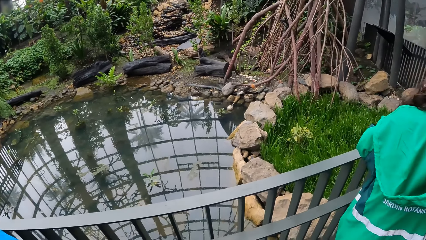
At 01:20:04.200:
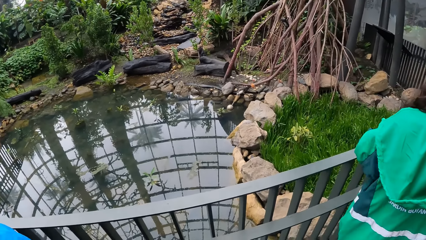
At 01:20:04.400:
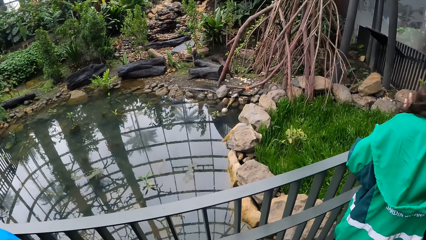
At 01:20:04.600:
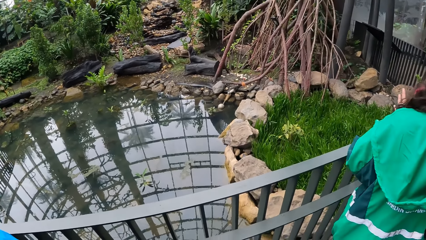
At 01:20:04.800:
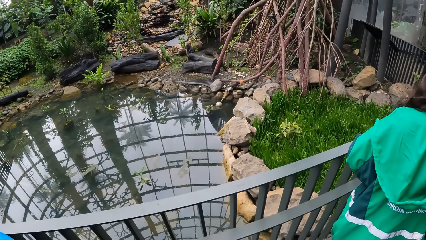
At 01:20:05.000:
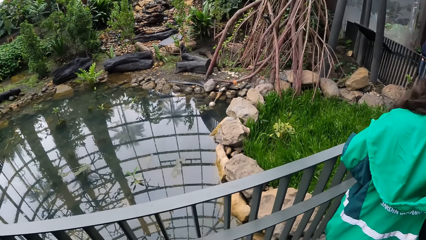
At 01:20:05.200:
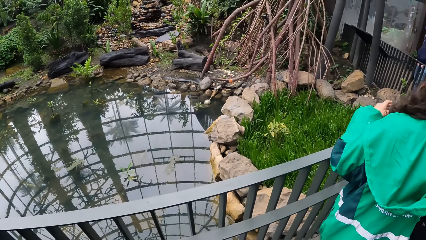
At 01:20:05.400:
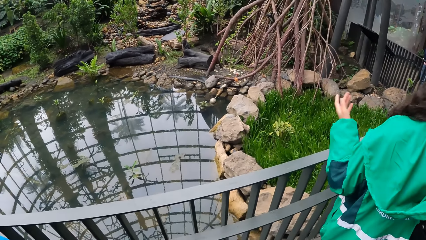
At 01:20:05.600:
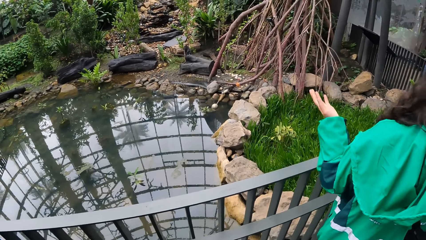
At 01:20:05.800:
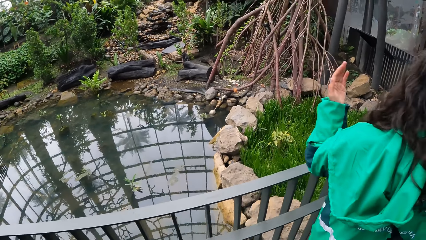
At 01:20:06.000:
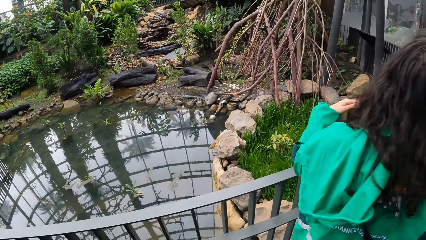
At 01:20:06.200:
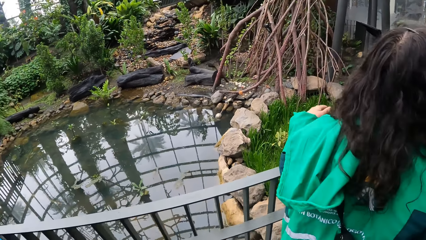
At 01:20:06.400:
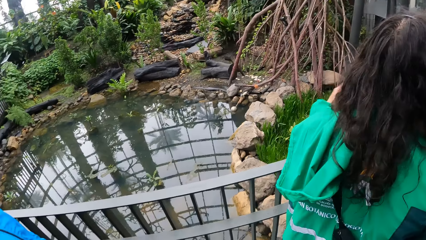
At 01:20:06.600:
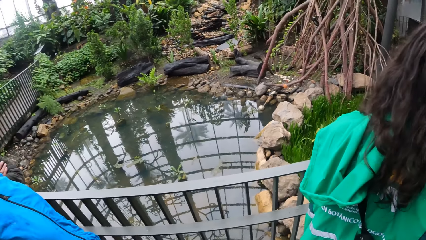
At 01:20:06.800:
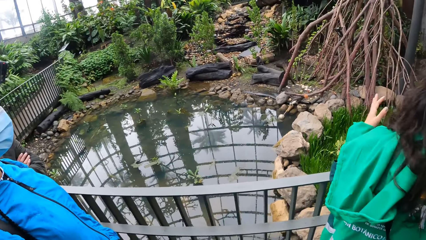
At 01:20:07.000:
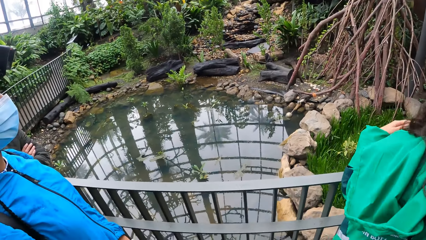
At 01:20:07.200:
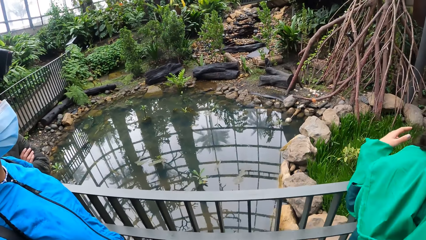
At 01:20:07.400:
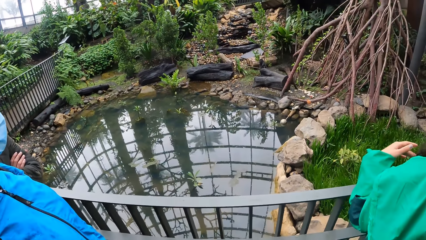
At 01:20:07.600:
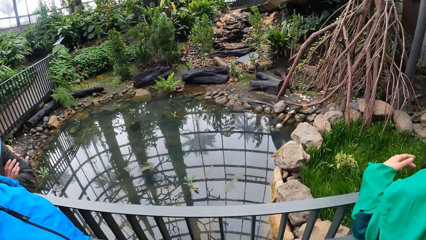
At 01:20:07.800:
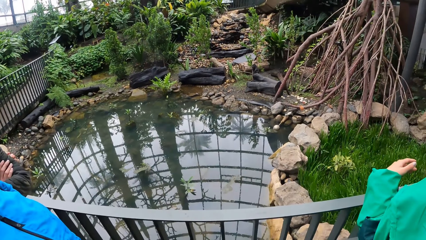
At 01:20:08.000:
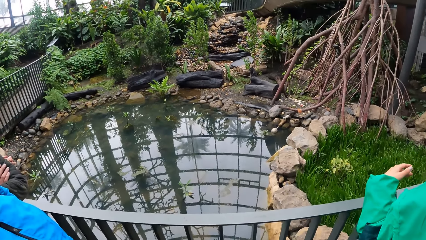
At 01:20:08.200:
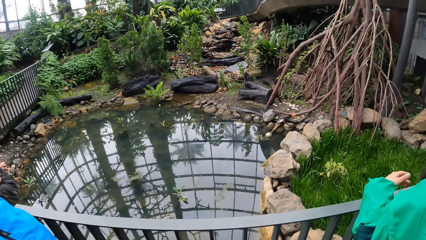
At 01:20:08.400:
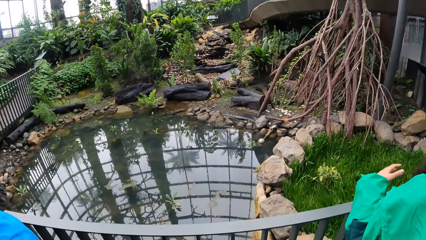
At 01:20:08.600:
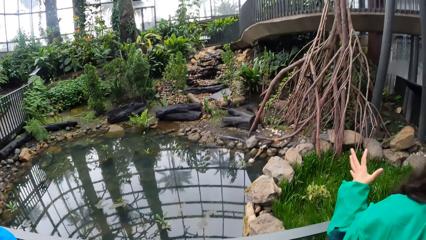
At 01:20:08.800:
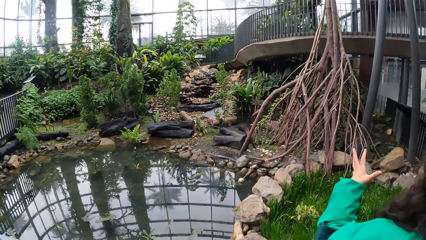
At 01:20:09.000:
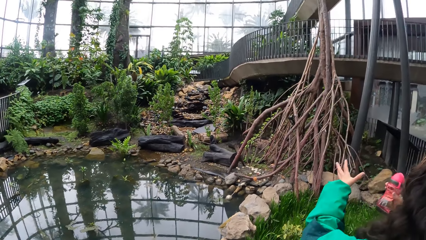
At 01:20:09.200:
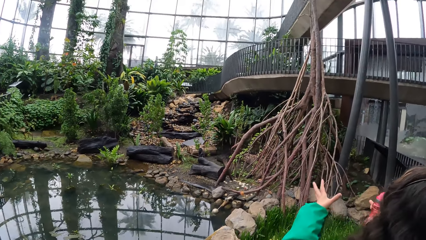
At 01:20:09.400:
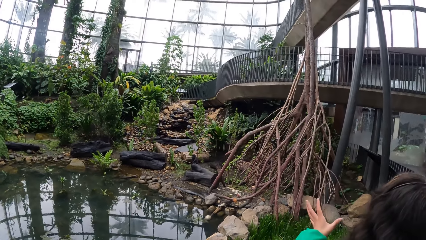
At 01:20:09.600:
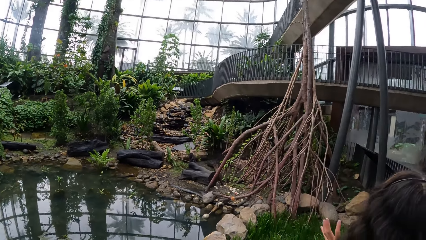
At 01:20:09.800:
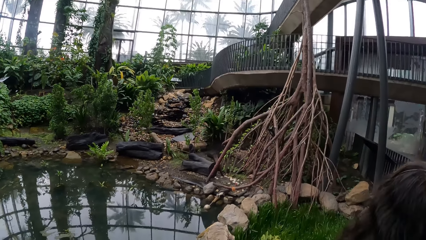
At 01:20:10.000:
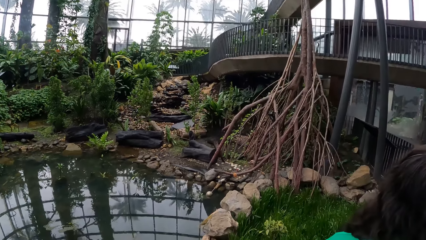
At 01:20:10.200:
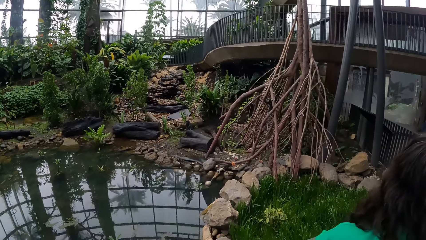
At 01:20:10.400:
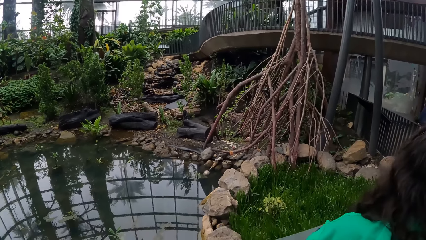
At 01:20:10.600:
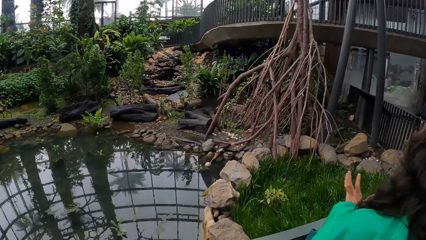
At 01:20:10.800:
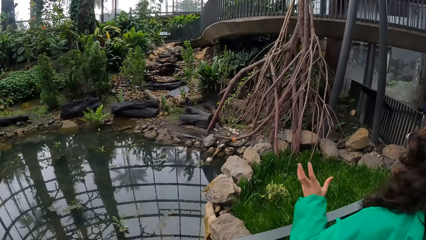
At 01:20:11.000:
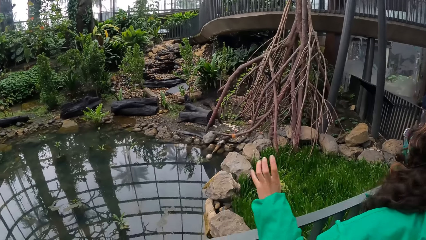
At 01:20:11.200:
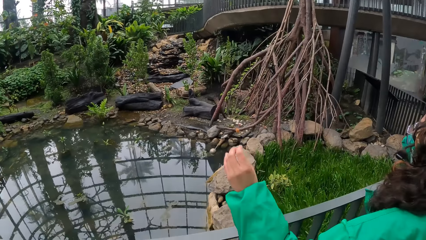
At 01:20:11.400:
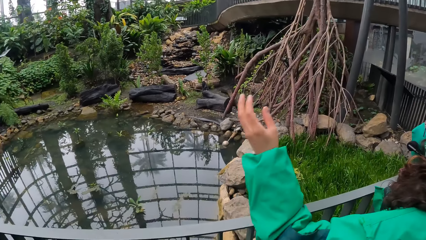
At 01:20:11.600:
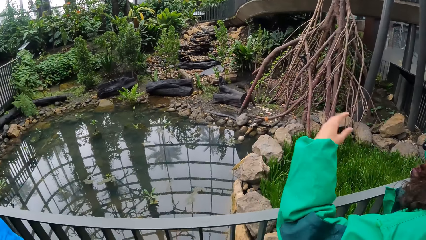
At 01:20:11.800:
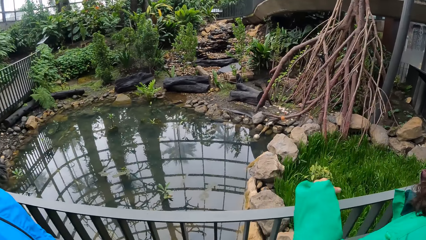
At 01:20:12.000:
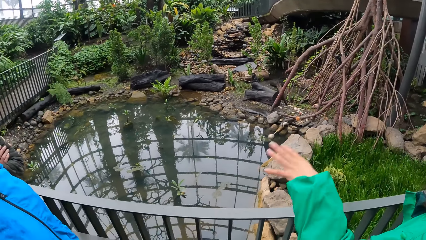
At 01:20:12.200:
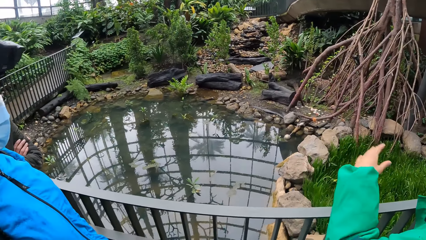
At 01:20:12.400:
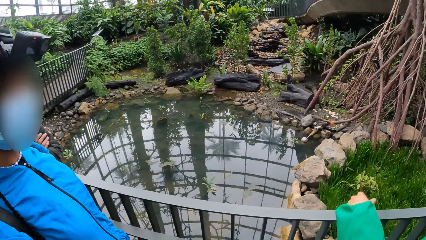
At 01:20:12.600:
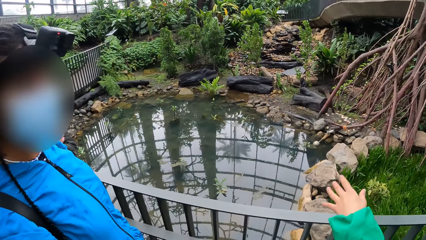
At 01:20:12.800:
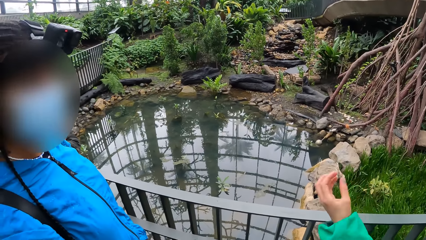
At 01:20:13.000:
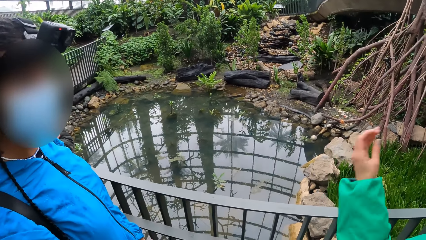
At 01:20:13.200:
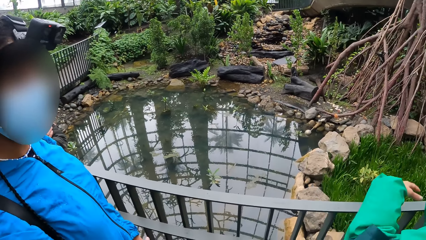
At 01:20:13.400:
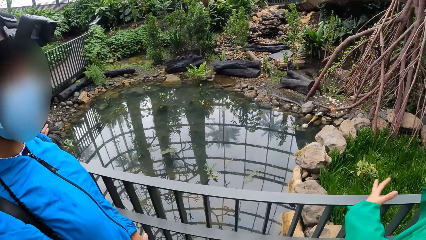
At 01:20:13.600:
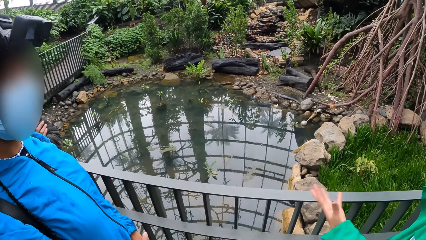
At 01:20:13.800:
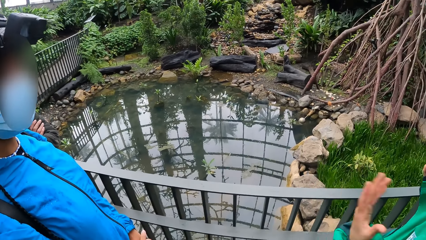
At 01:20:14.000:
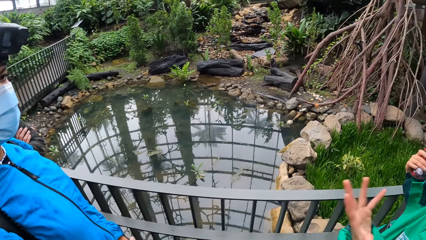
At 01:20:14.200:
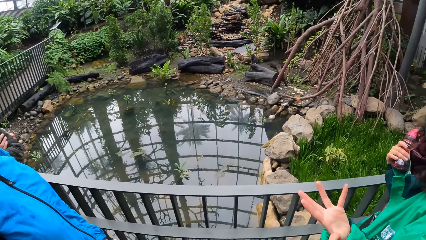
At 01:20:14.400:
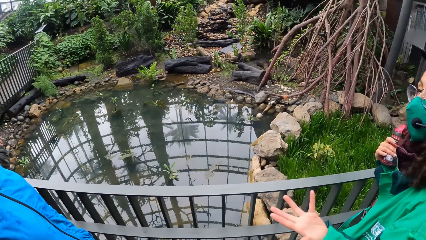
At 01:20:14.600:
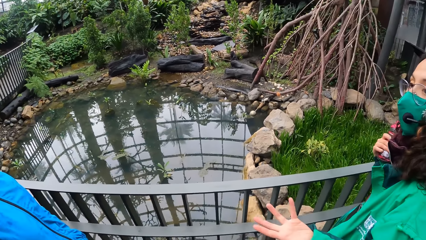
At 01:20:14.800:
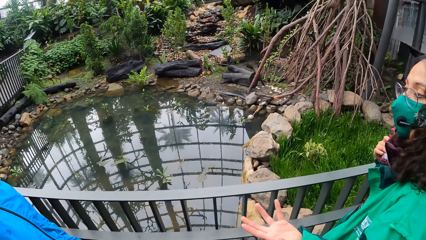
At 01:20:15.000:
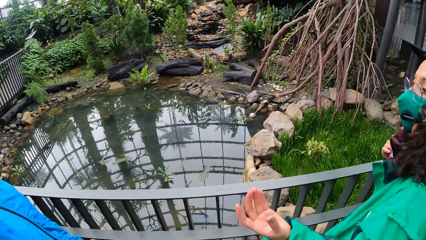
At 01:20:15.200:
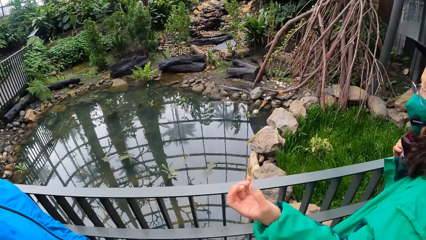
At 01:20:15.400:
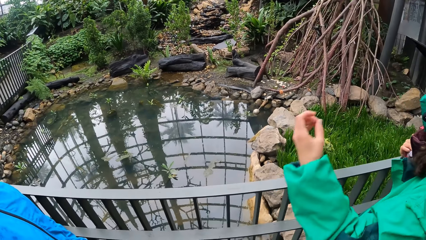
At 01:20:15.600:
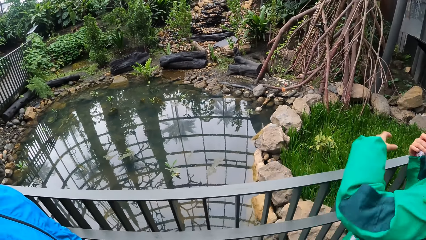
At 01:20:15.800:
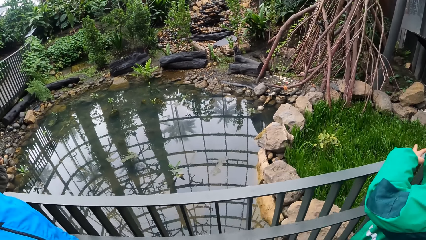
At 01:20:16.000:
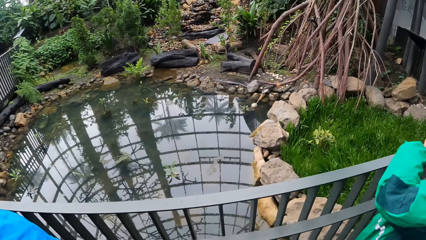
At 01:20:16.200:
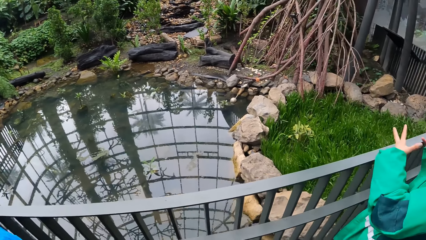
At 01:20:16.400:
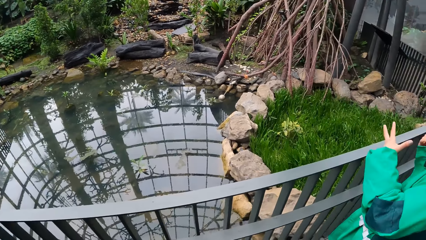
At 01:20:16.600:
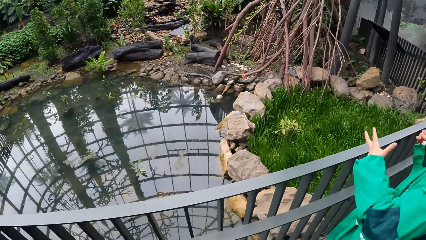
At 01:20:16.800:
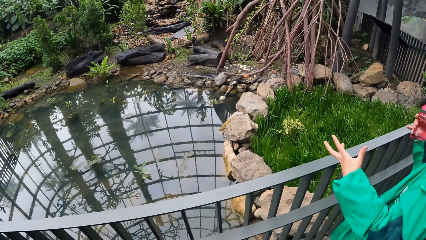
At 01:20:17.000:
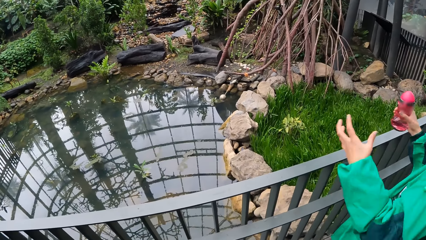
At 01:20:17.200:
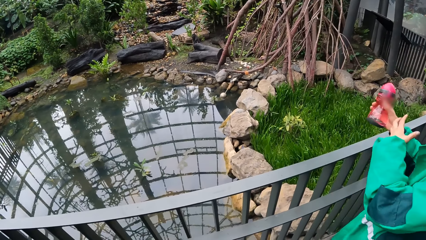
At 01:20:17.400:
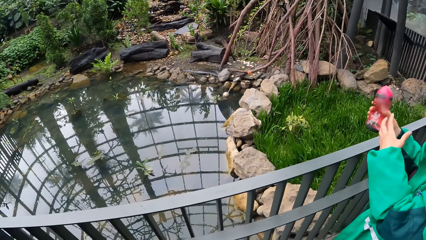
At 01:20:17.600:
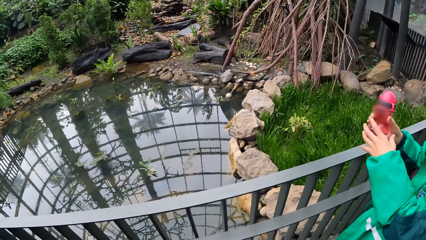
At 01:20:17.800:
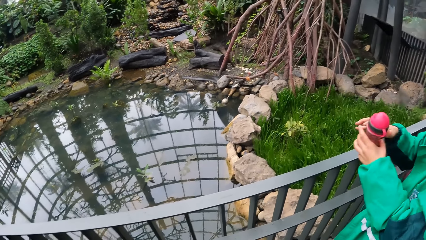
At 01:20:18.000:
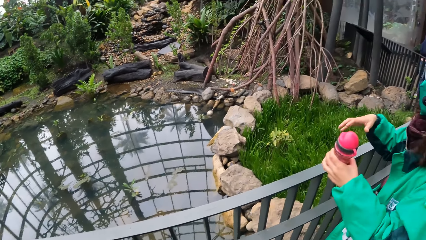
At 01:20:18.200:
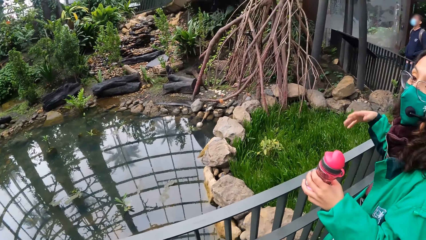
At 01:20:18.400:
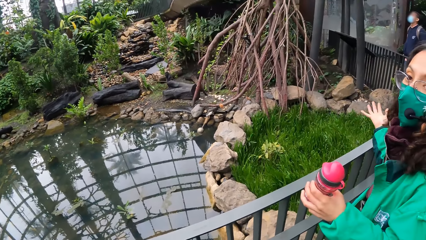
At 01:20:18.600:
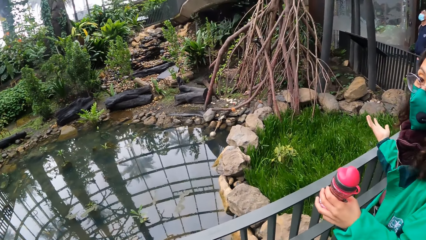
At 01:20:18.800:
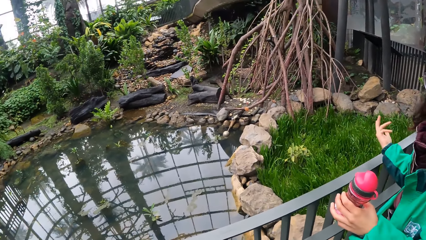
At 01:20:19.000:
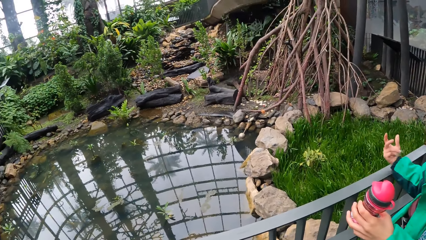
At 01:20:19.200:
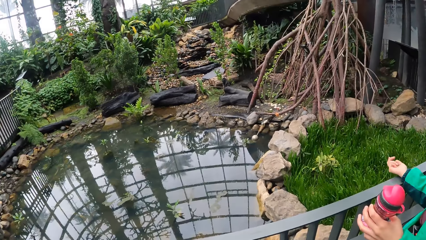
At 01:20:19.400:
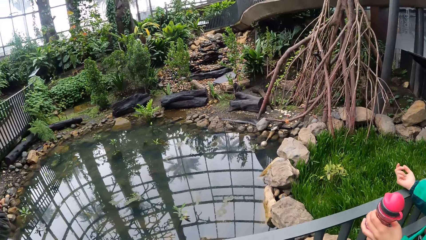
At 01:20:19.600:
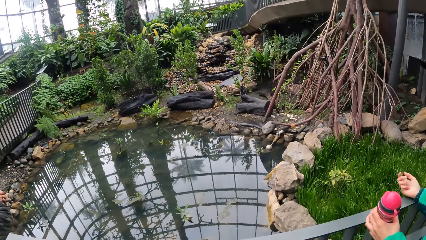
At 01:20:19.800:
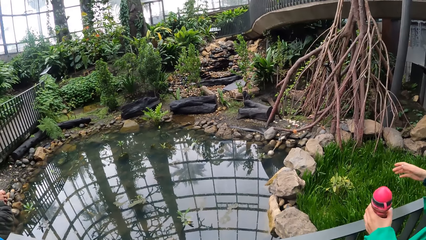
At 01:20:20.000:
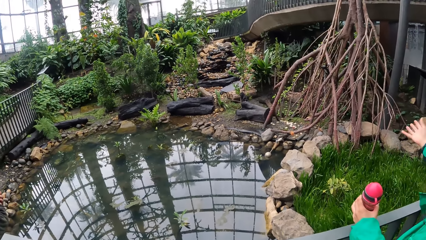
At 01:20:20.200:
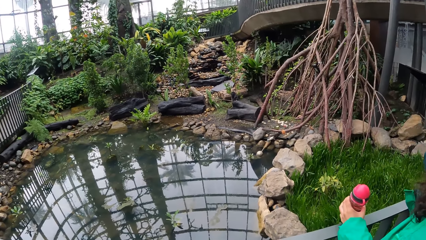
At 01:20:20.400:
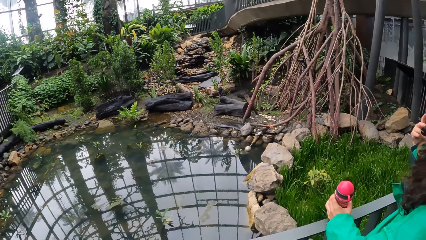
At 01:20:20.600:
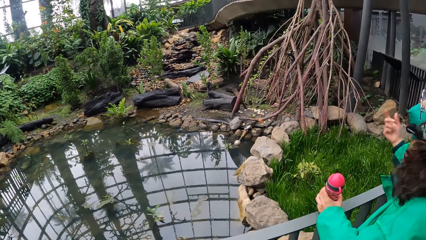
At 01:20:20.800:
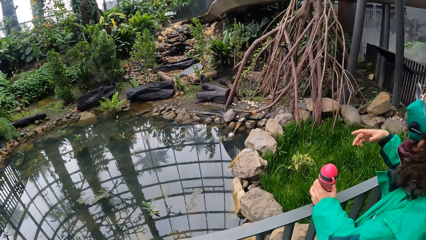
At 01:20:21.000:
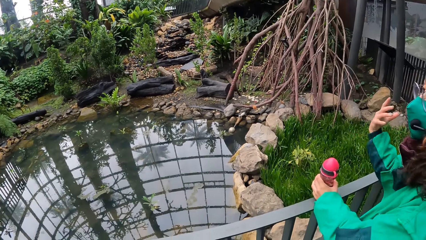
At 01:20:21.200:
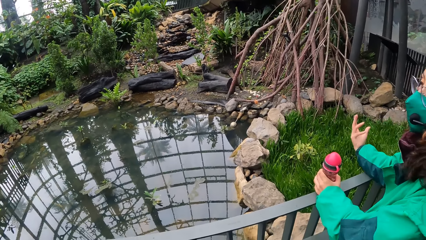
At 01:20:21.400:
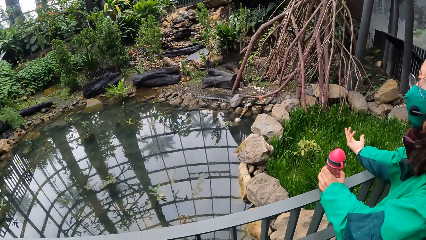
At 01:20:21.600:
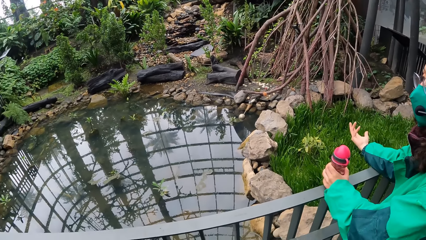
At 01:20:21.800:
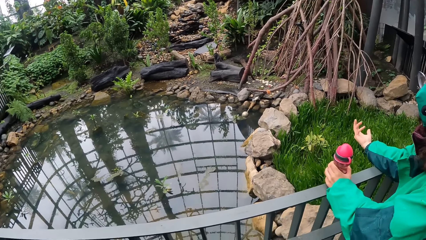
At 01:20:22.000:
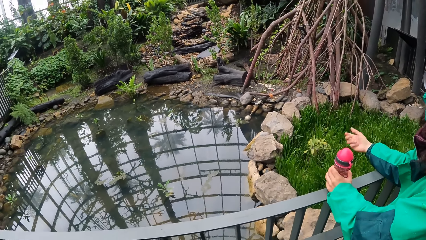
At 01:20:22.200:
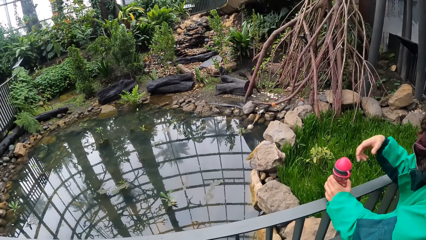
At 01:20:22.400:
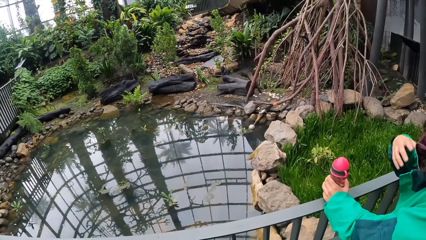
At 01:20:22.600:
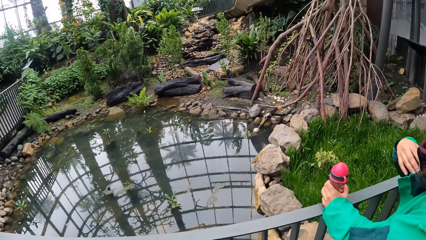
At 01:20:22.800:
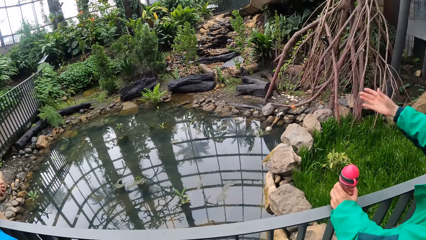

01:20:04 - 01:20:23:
The camera wearer looks around the compound. A woman converses with the team. The camera wearer looks around the compound. The woman converses with the team. The camera wearer looks around the compound. The woman converses with the team. The woman transfers the bottle from her right hand to her left hand. She places her left hand on the iron railing. She converses with the team.
